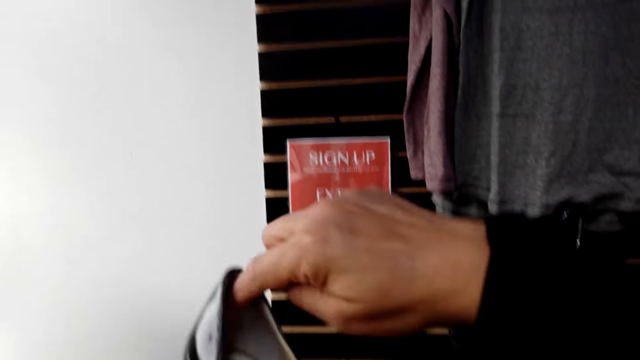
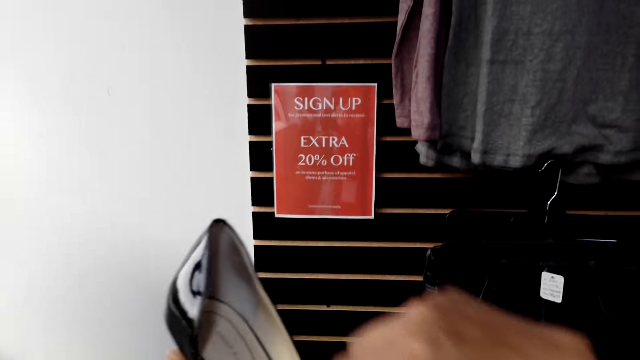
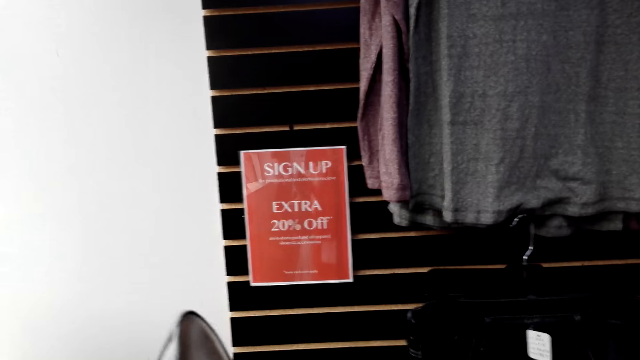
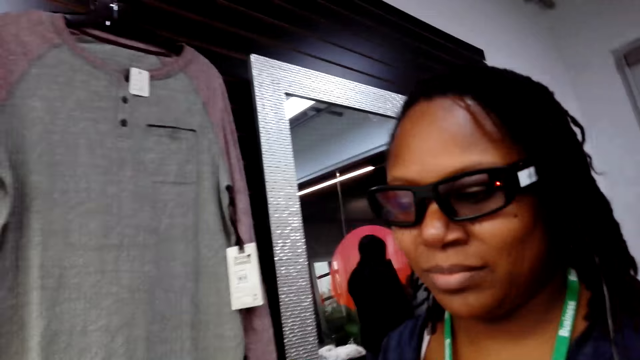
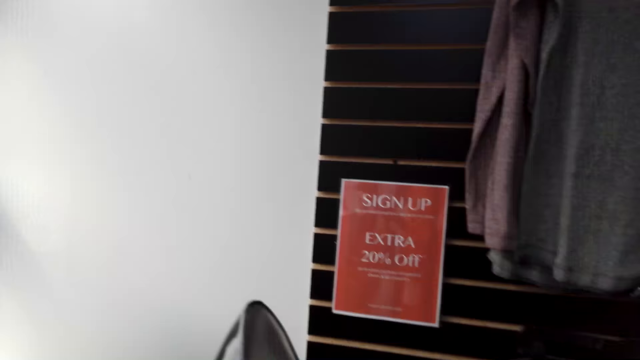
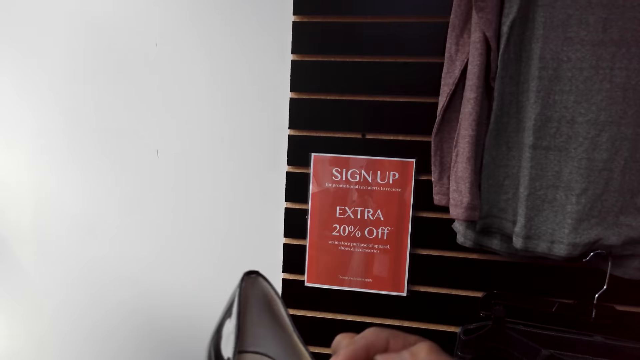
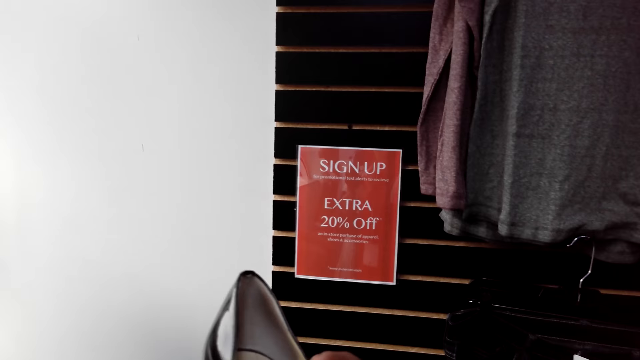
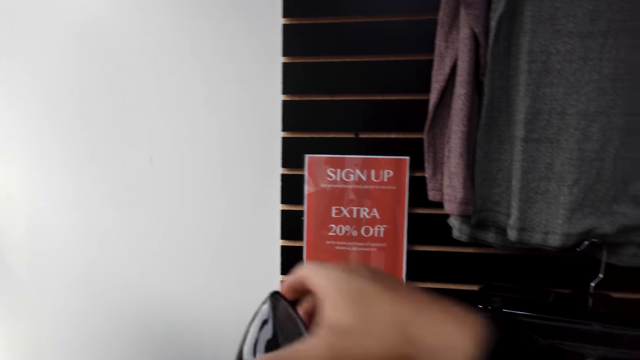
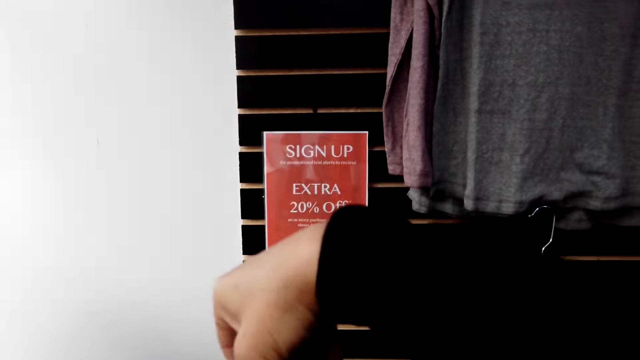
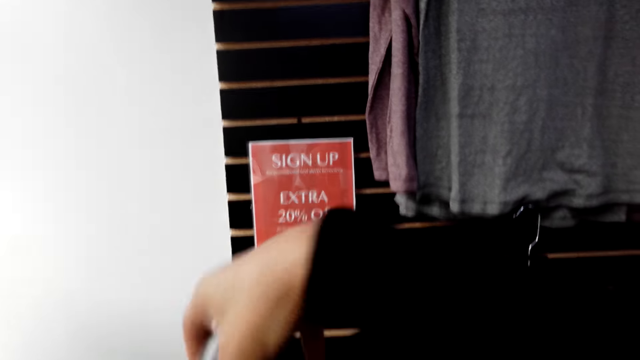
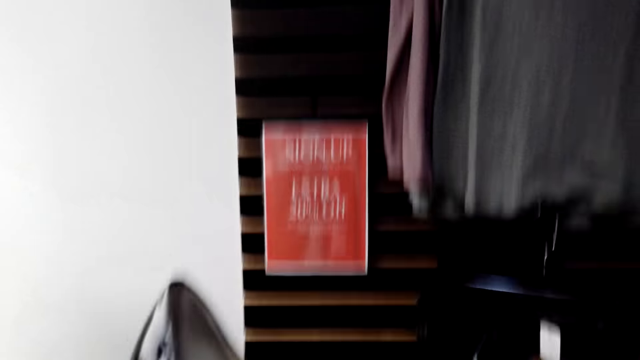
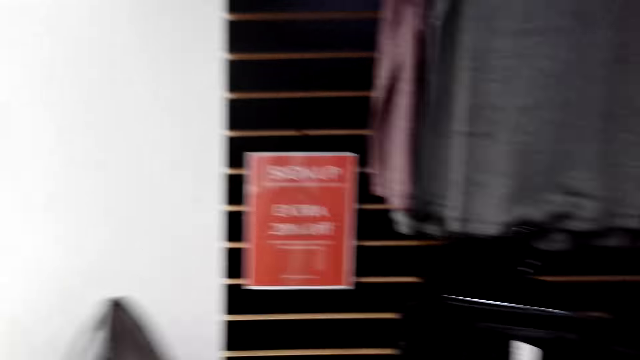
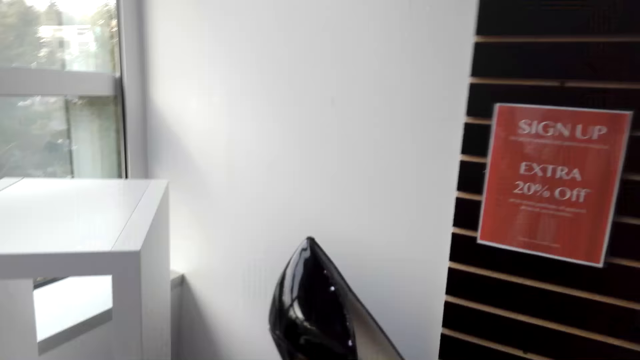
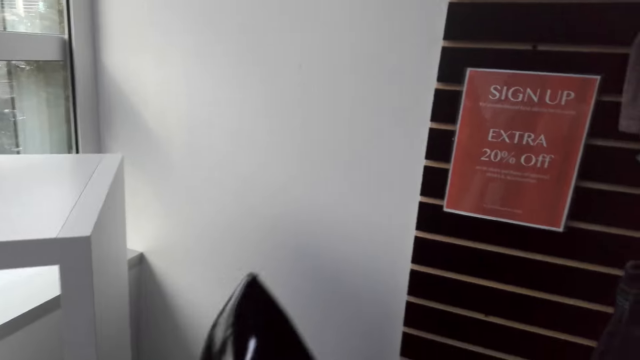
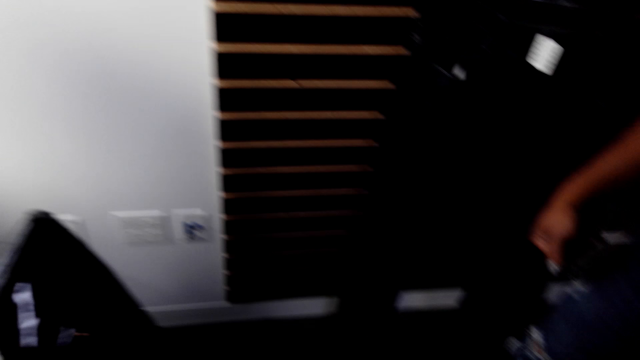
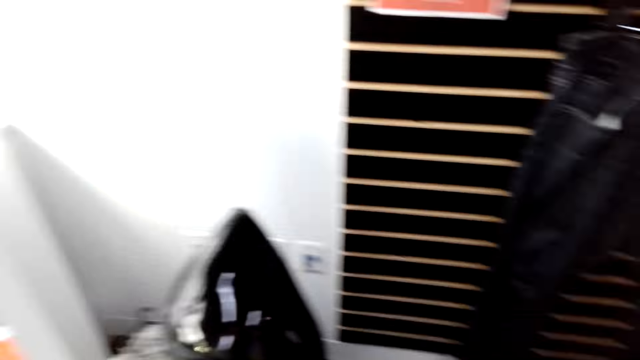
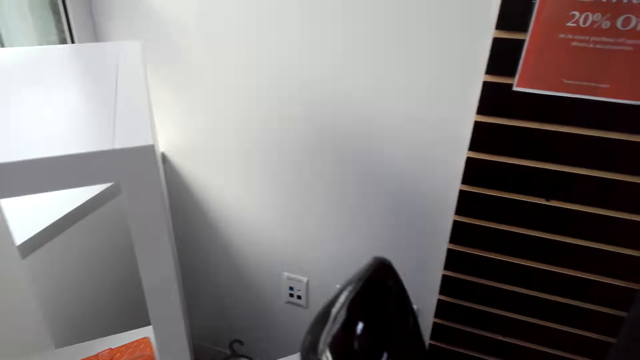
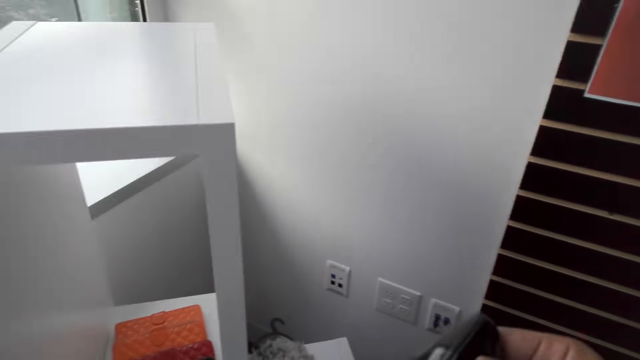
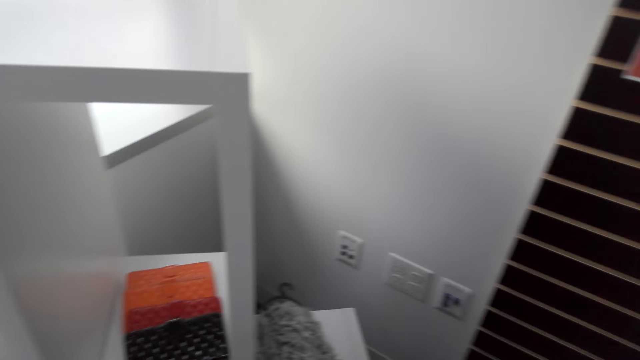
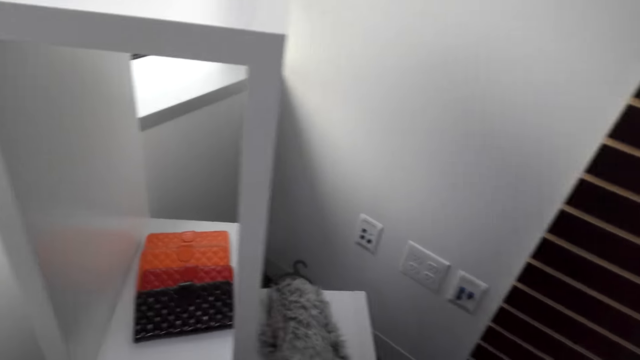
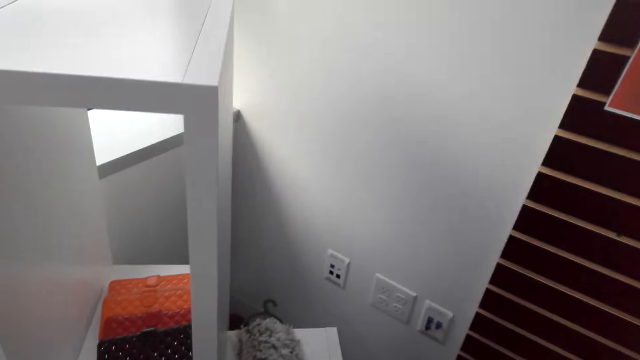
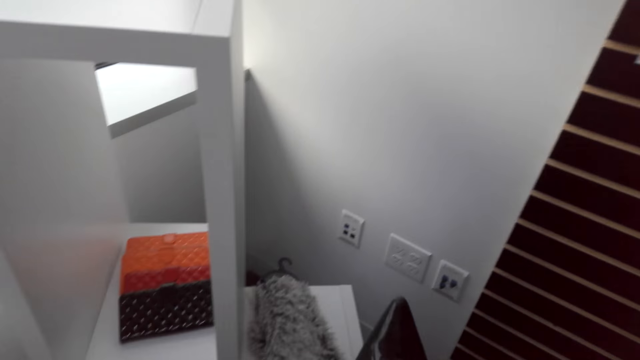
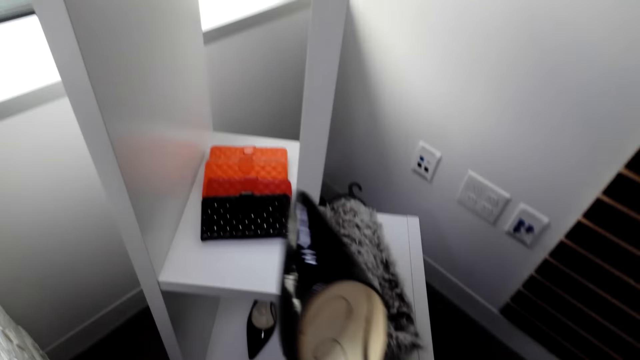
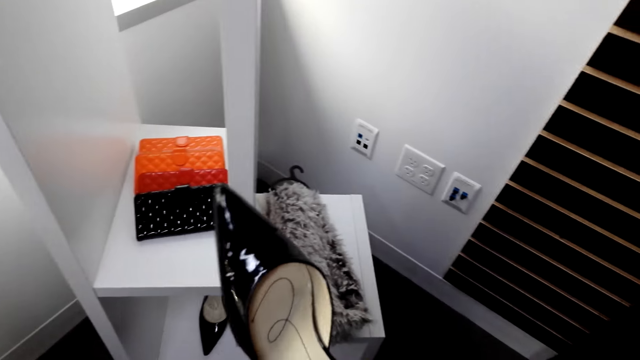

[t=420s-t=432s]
The camera wearer moves a finger in a shoe. They move a hand. They hold the shoe with the other hand.

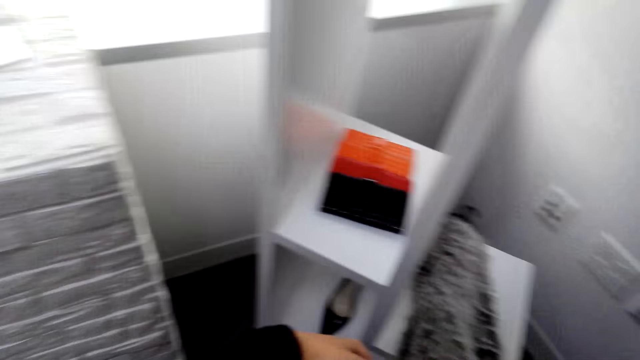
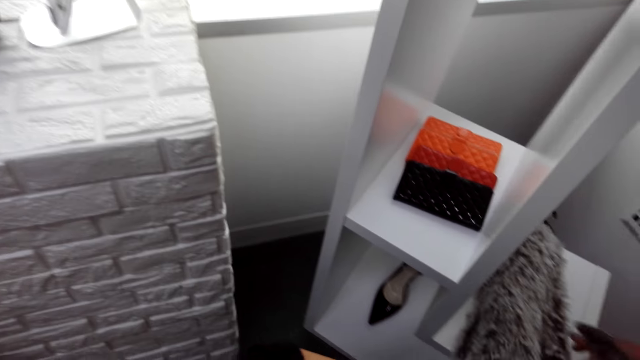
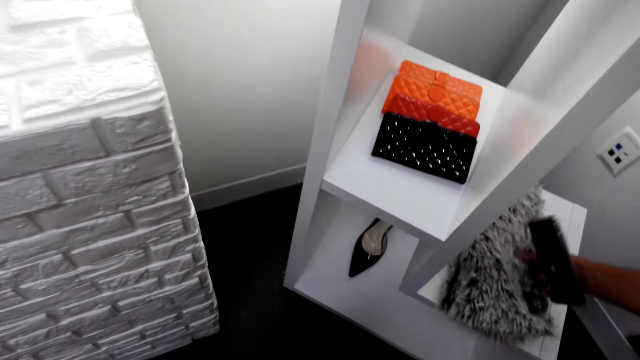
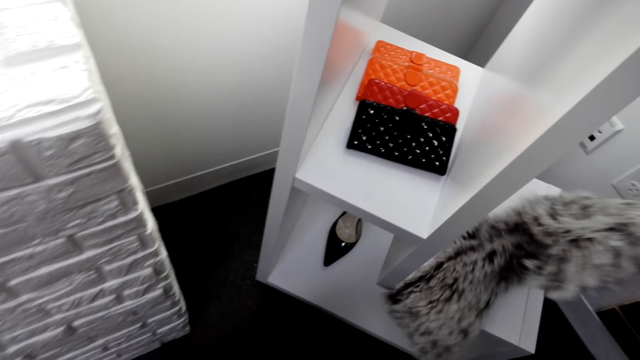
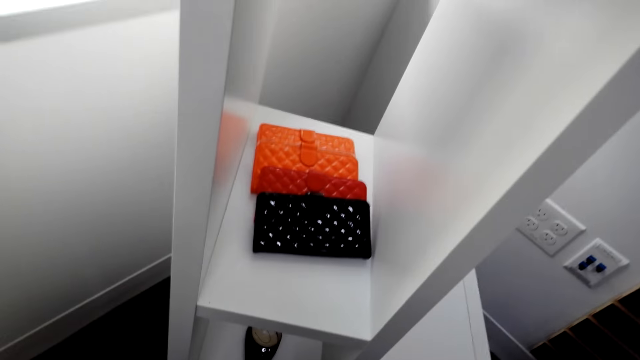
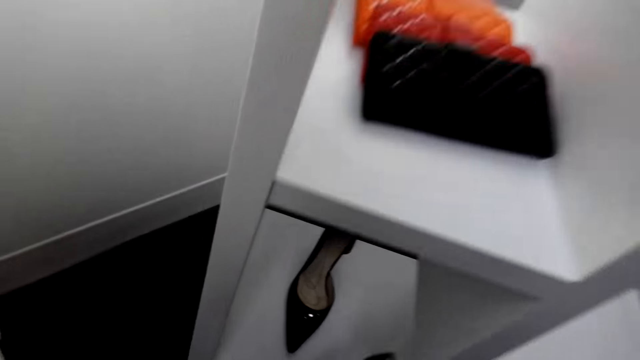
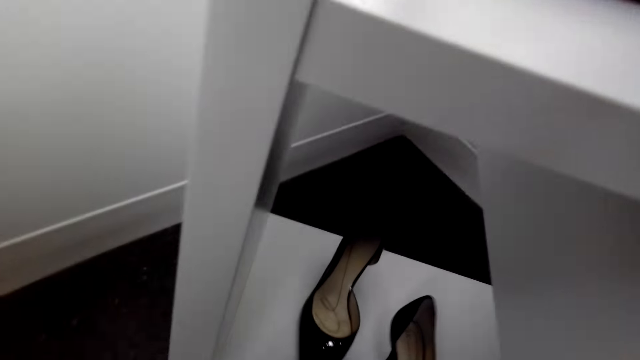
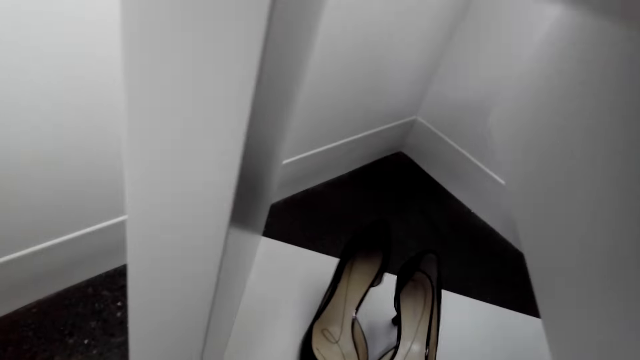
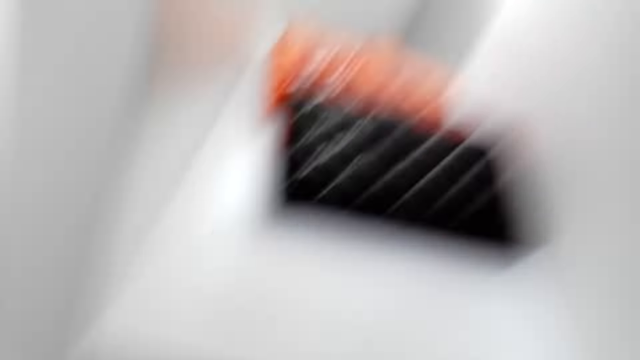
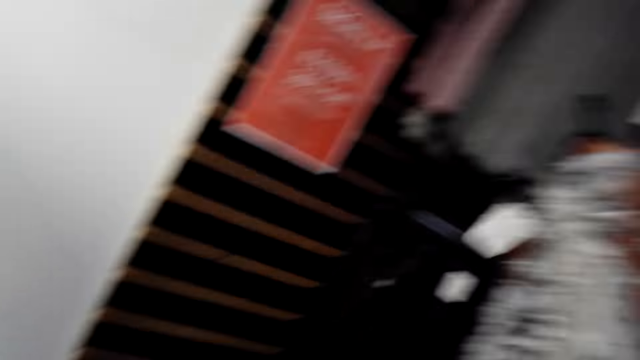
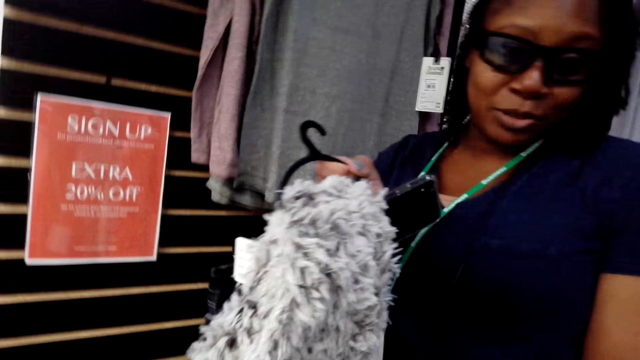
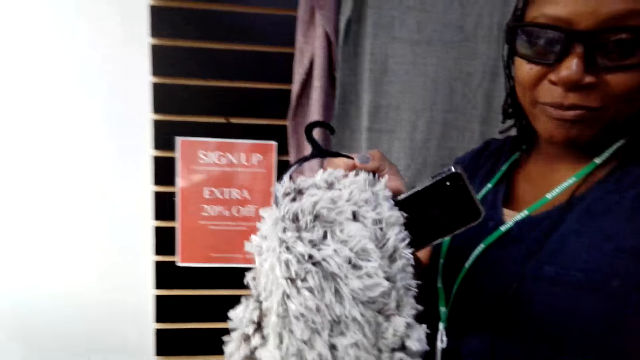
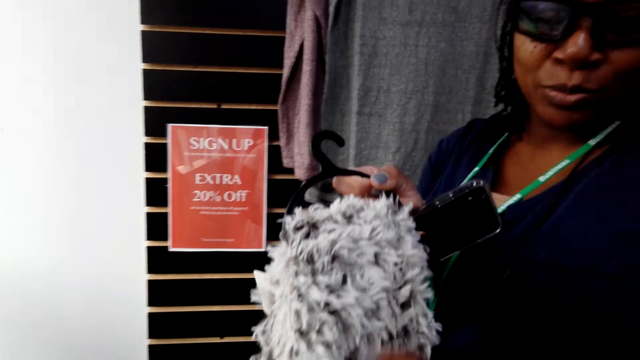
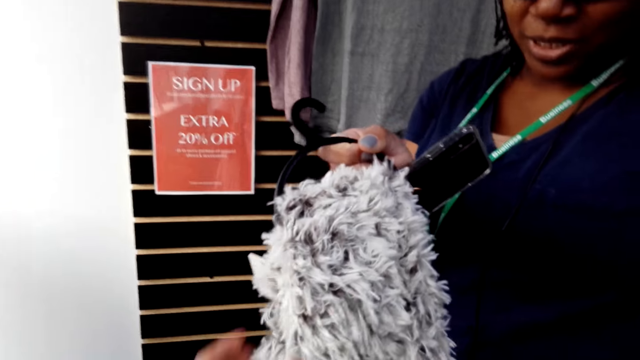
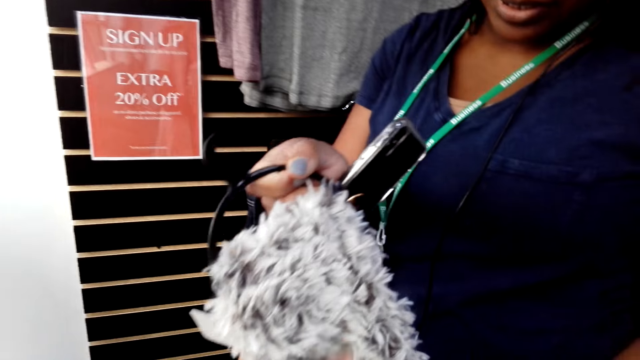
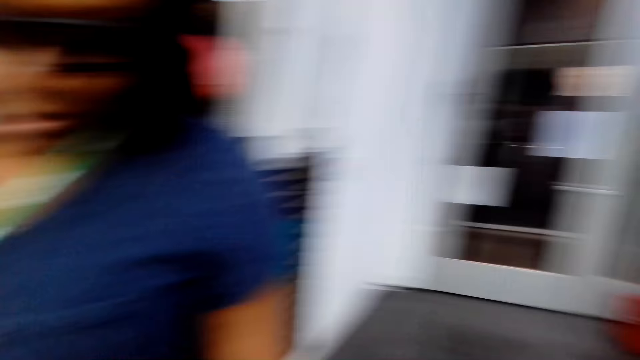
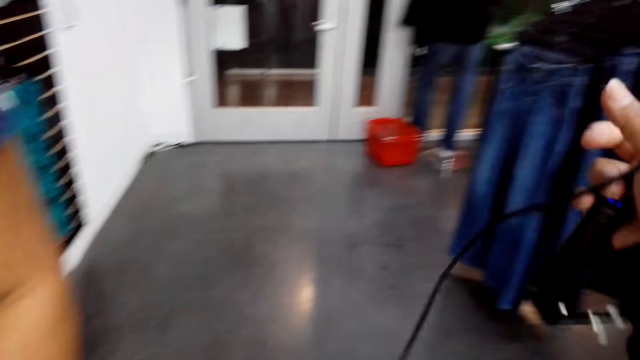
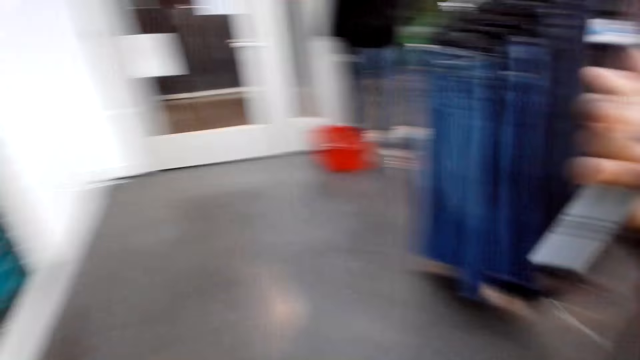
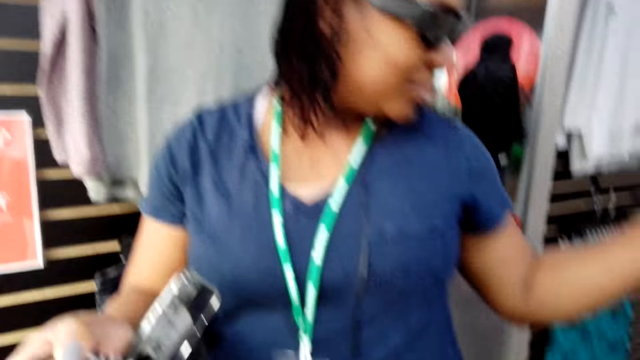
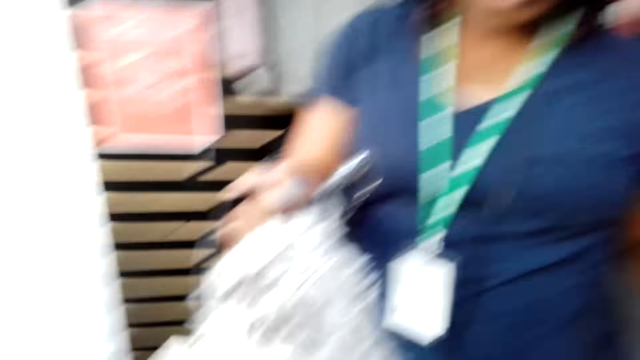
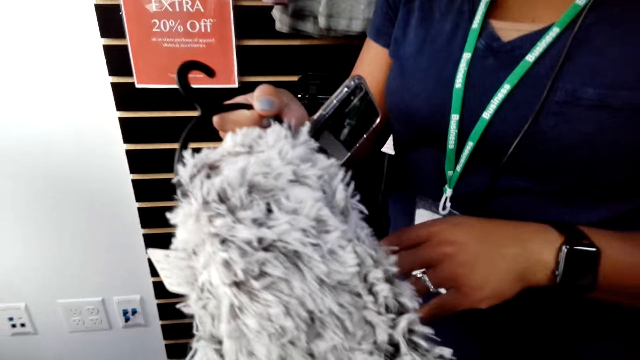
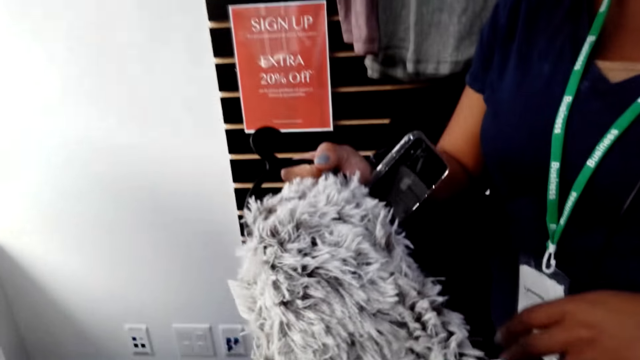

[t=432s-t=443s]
A woman picks a scarf. The camera wearer puts down a shoe on a shelf. The woman holds a woolen scarf and moves a hand on the scarf. The camera wearer holds the scarf with a hand. They hold a device.
